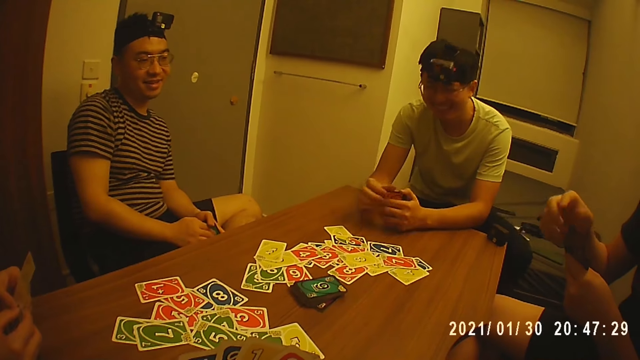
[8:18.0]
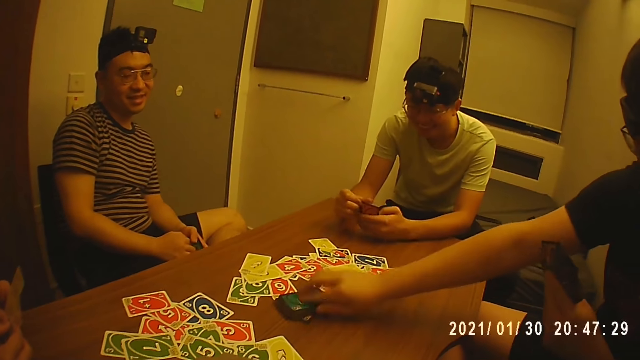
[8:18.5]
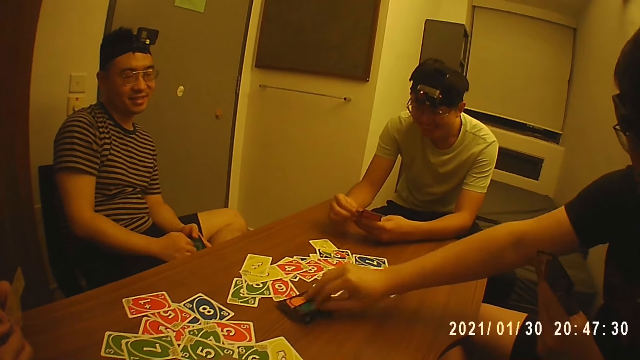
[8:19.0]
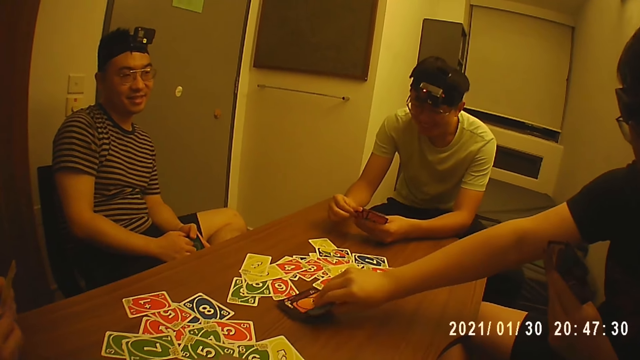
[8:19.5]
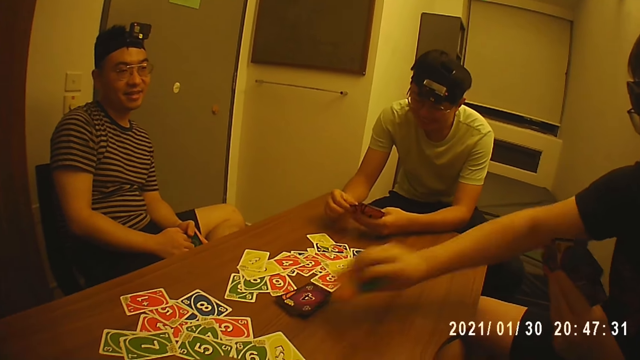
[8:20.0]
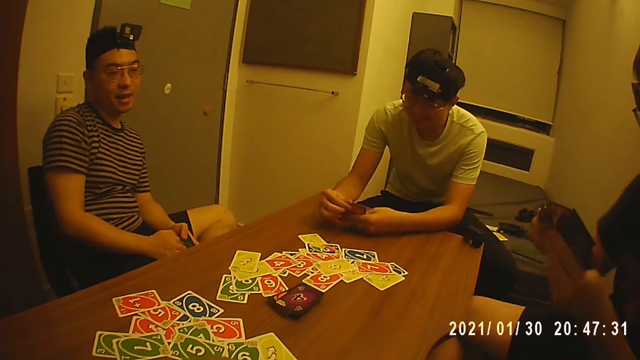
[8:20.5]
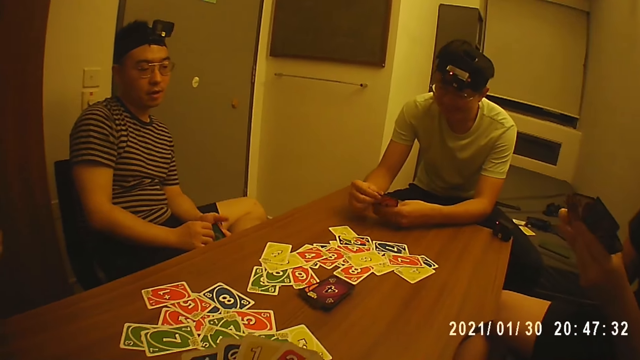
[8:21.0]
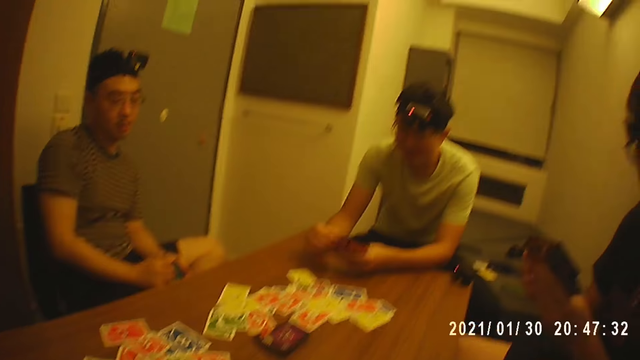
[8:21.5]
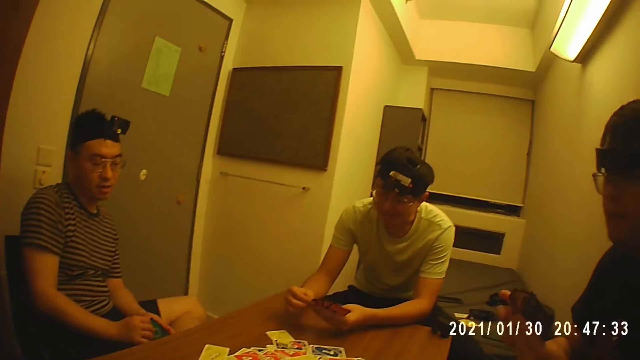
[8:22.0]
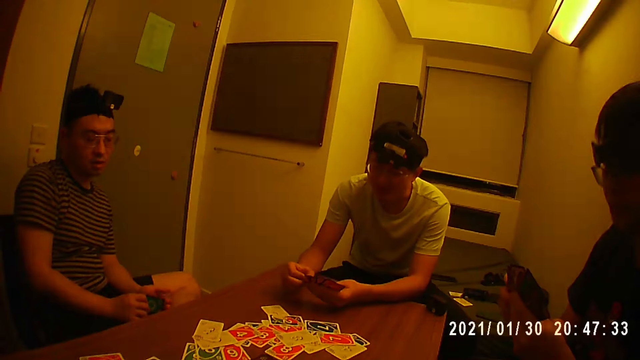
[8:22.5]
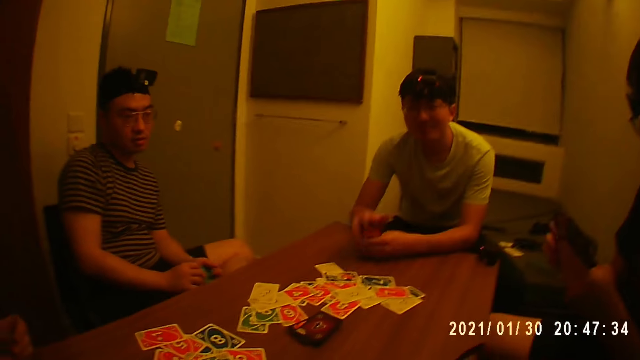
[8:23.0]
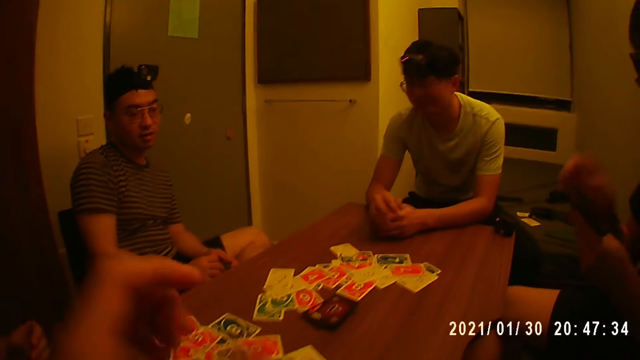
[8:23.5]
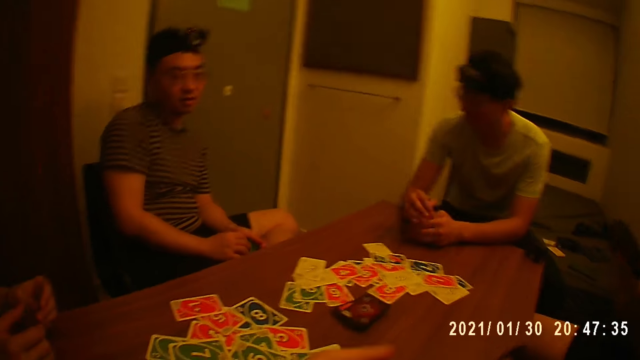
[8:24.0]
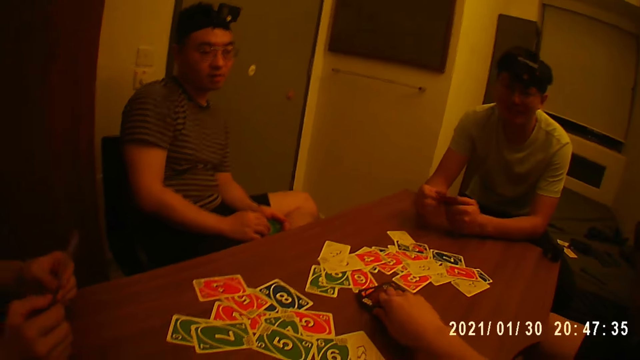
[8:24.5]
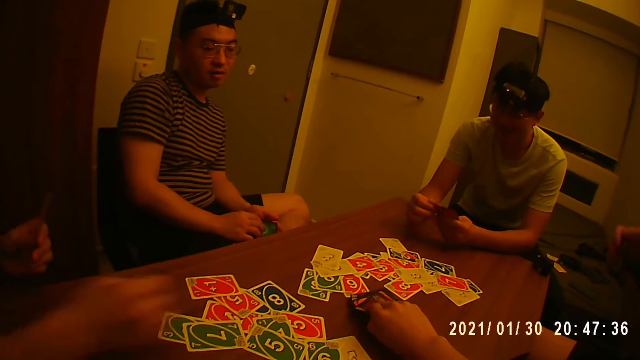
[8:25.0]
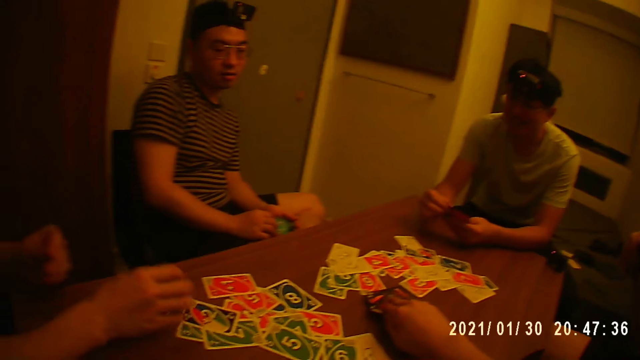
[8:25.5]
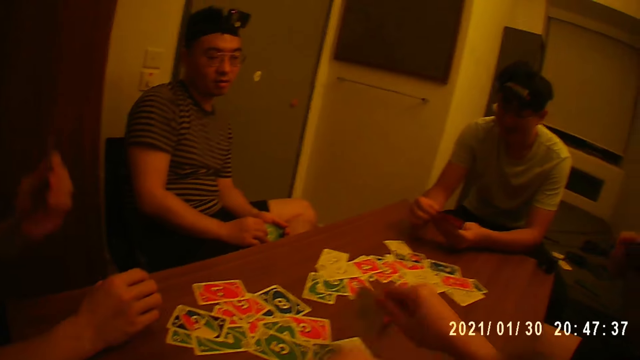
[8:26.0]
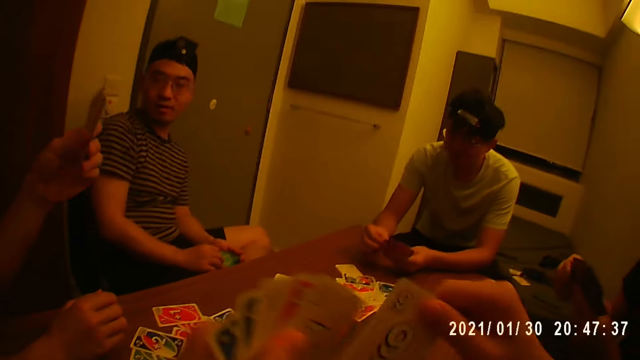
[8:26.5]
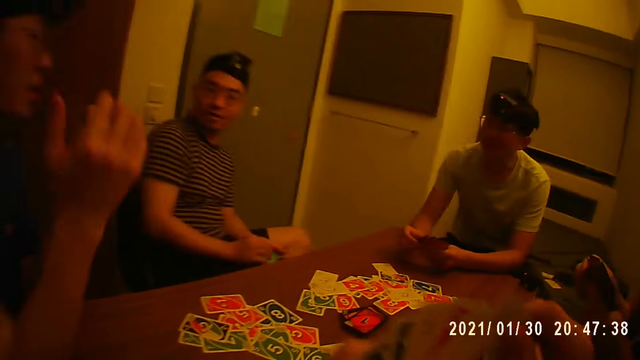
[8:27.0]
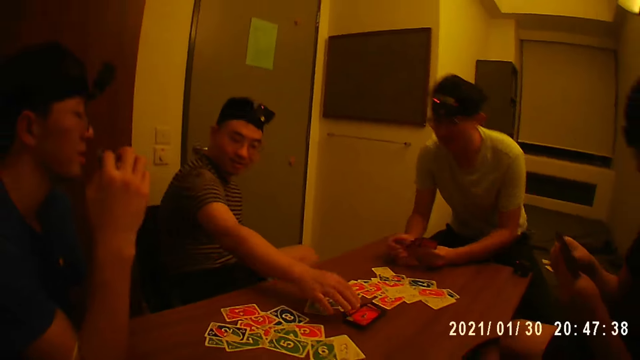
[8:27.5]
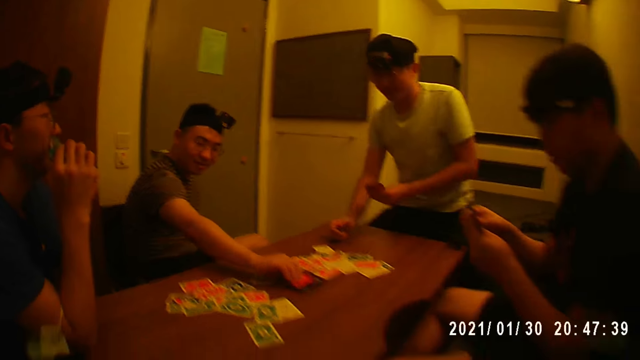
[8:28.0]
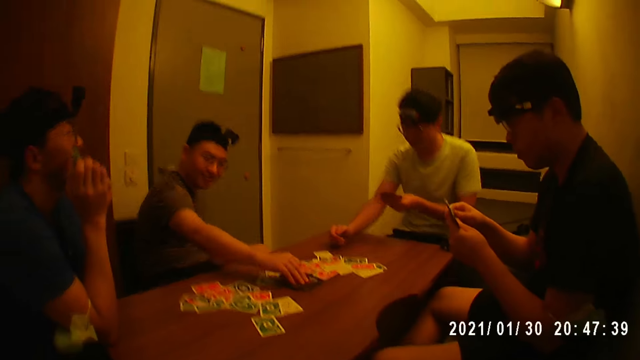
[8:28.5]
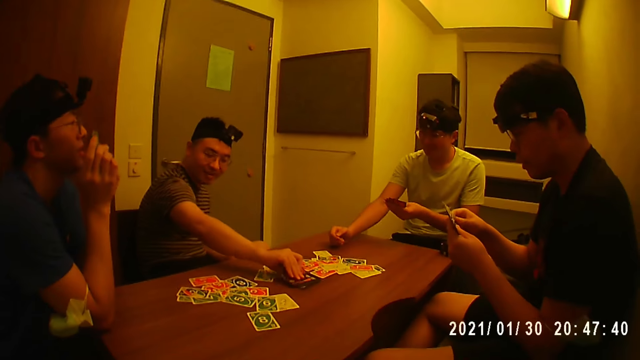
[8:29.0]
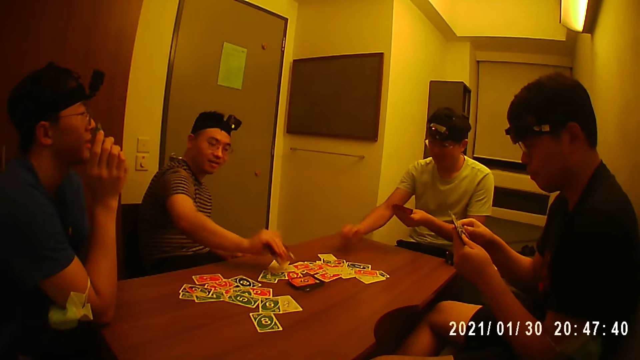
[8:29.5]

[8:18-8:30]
A man holds the cards with his left hand and picks the cards from the table with his right hand. The man holds the cards with his hands. The man holds the cards with his left hand. The camera wearer picks the card from the table with his right hand. Another man picks the card from his left hand with his right hand, holds the cards with his left hand, and places the card on the table with his right hand. The first man arranges the cards with his hands. The camera wearer holds the cards with his left hand. He holds the cards with his hands. A third man holds the cards with his left hand. The second man holds the cards with his hands. A fourth man sits properly on the chair and holds the cards with his left hand. The third man picks the cards from the table with his right hand.

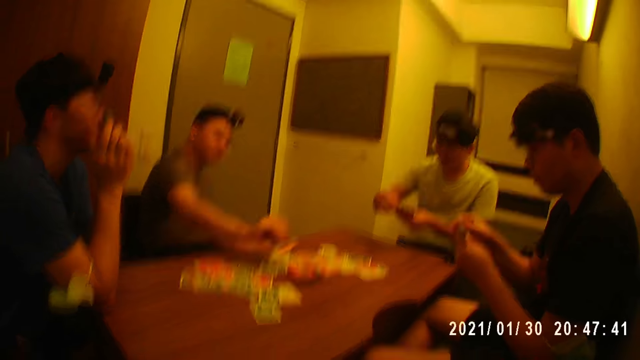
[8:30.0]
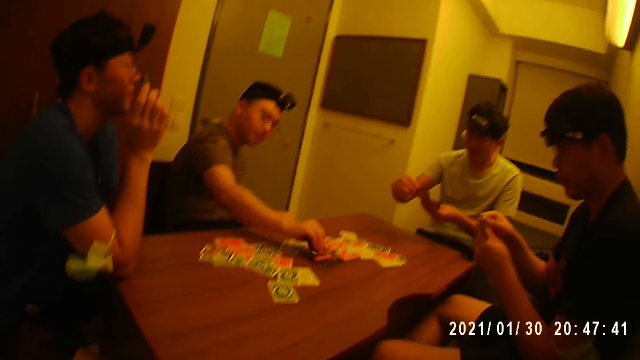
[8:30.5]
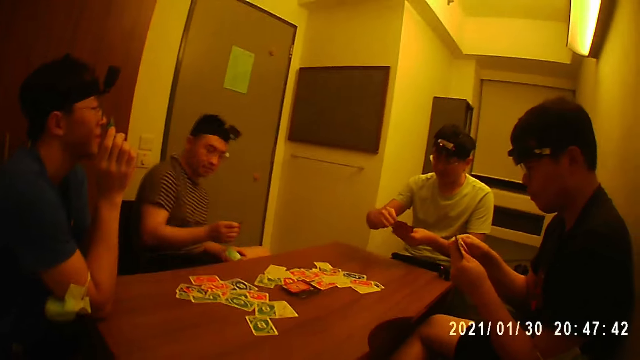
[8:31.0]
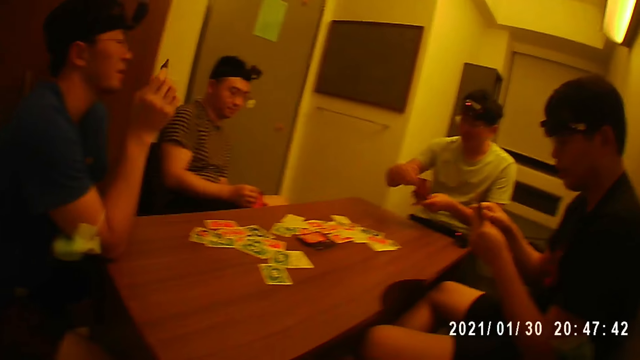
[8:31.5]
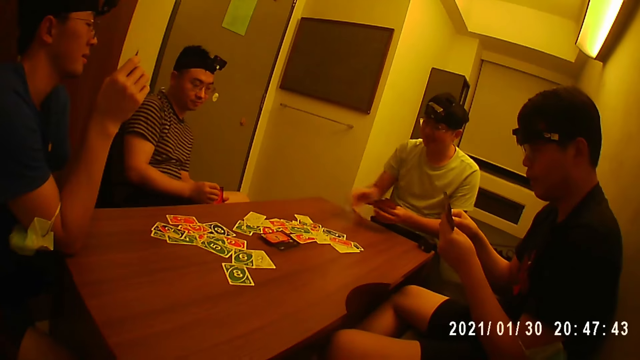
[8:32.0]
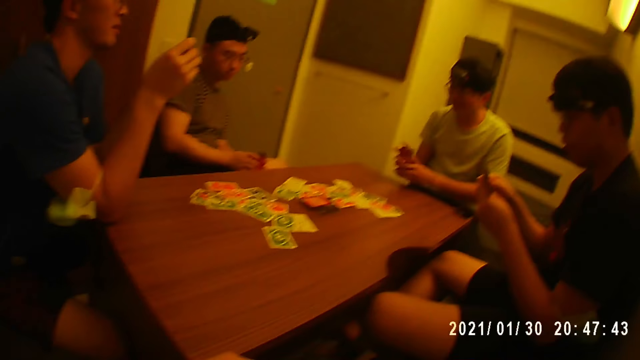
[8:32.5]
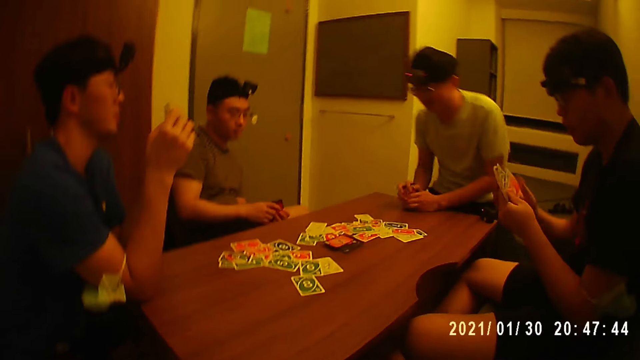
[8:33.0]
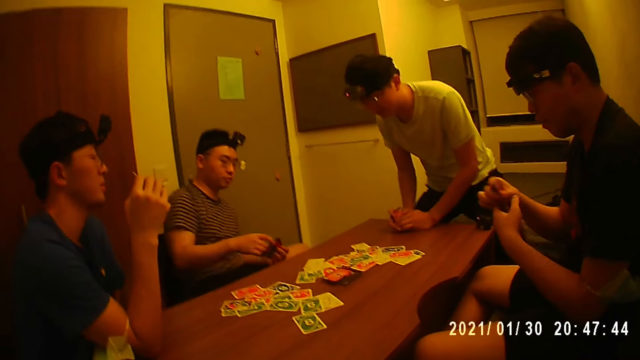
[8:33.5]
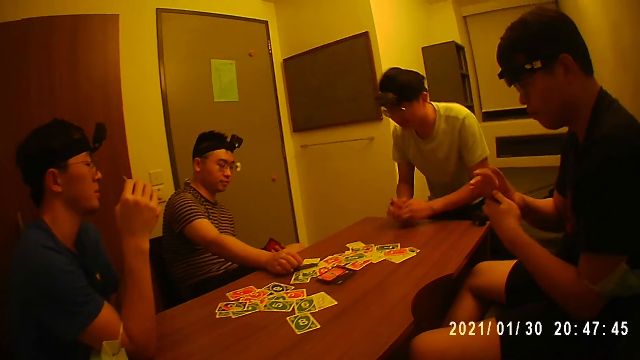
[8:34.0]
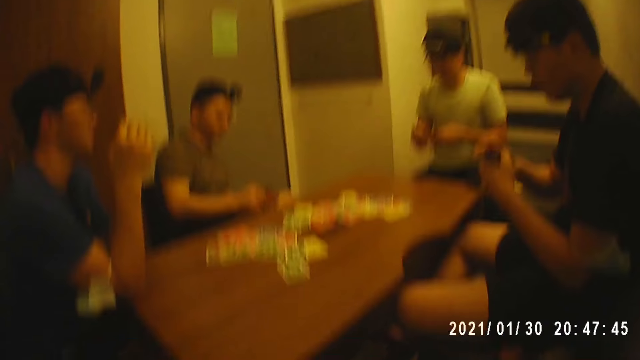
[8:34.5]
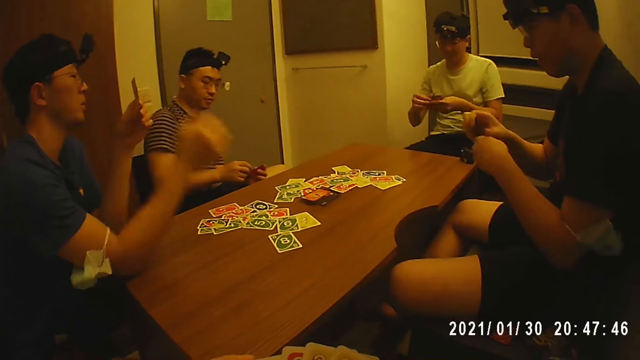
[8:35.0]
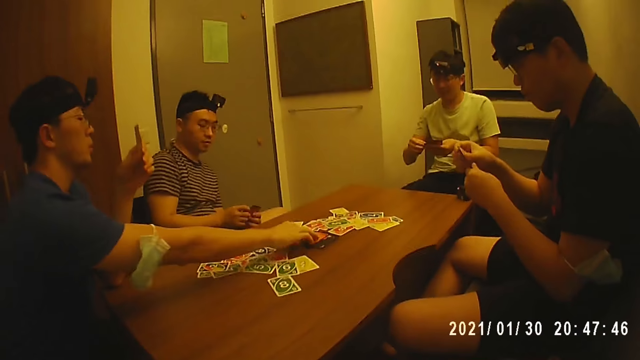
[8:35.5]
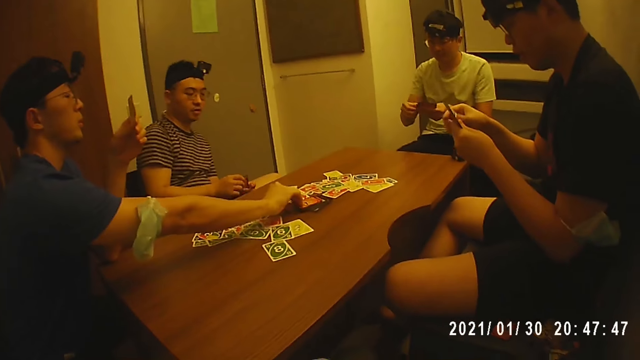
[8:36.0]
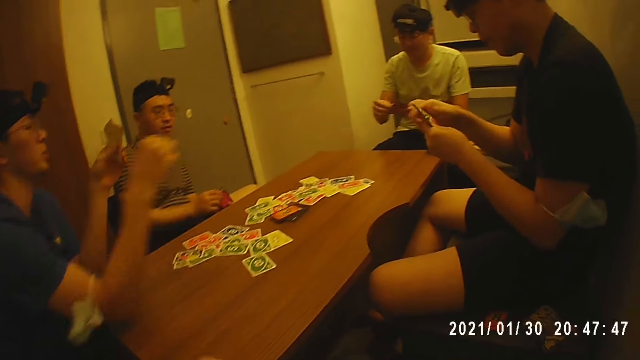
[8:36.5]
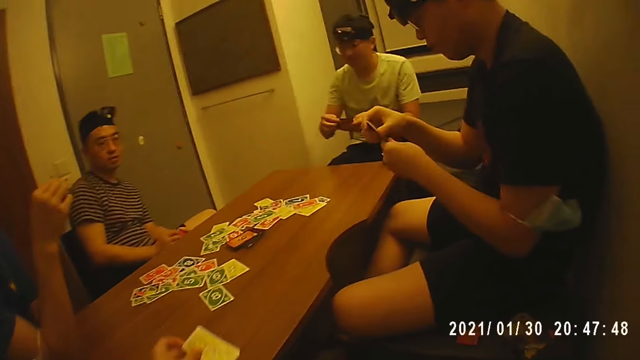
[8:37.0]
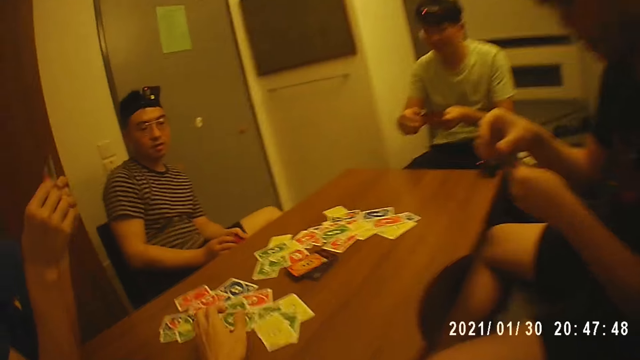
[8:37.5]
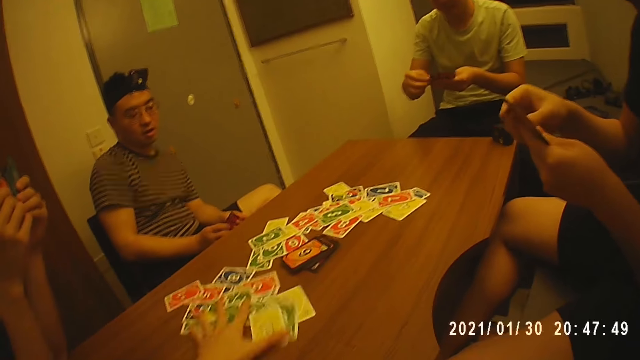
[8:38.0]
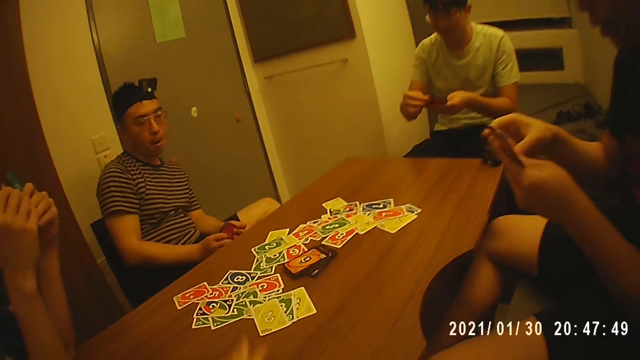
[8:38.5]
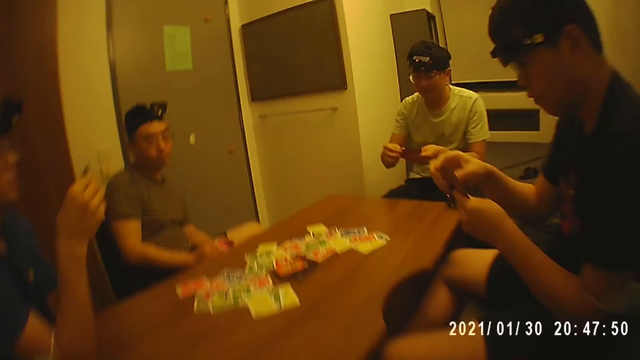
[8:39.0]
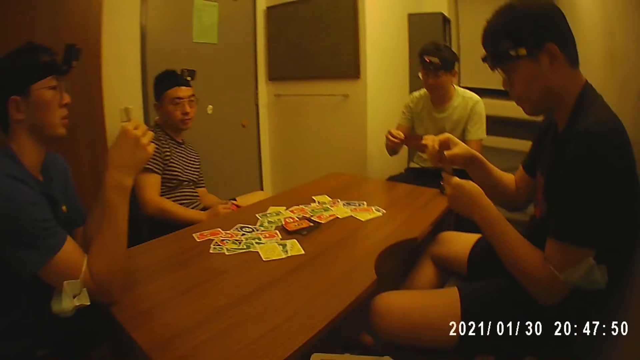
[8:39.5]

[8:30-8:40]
A man drops the card on the table with his right hand. Another man arranges the cards with his hands, picks the card from his left hand with his right hand, holds the cards with his left hand, places the card on the table with his right hand, holds the cards with his hands, and sits properly on the chair. The first man picks the card from his left hand with his right hand, holds the cards with his left hand, places the card on the table with his right hand, and holds the cards with his hands. The second man arranges the cards in his hands. A third man holds the cards with his left hand and picks the card on the table with his right hand. The camera wearer looks at the cards on the table. The third man holds the cards with his hands. The camera wearer places the card on the table with his left hand. He moves the cards on the table with his left hand.
